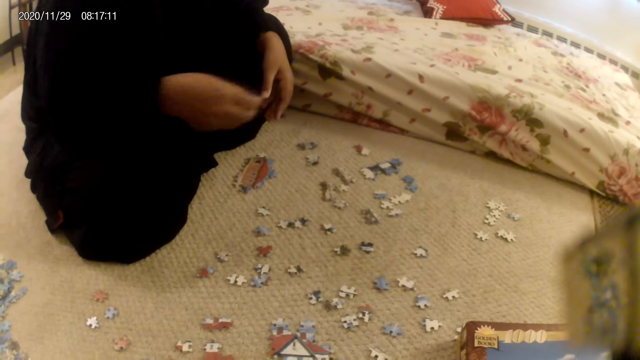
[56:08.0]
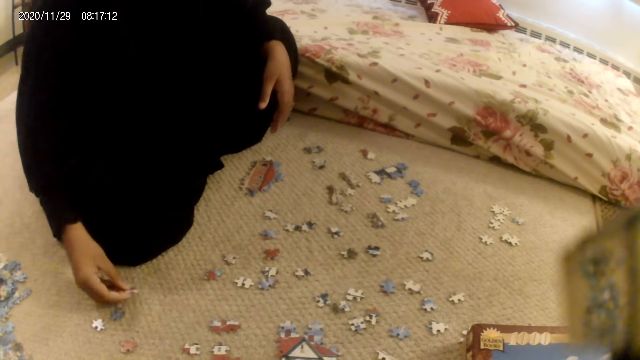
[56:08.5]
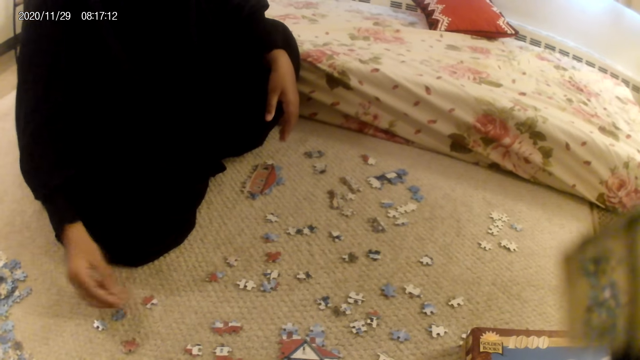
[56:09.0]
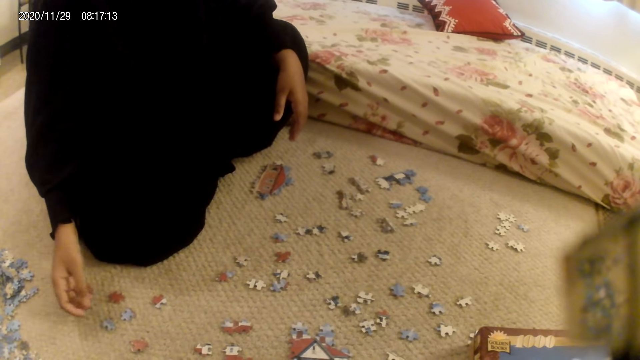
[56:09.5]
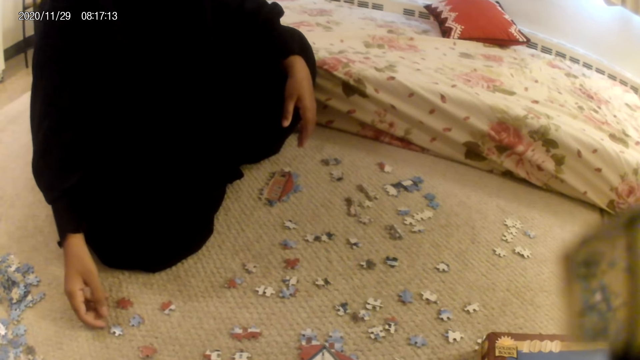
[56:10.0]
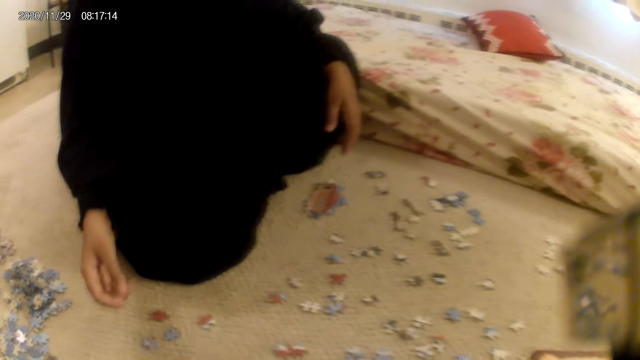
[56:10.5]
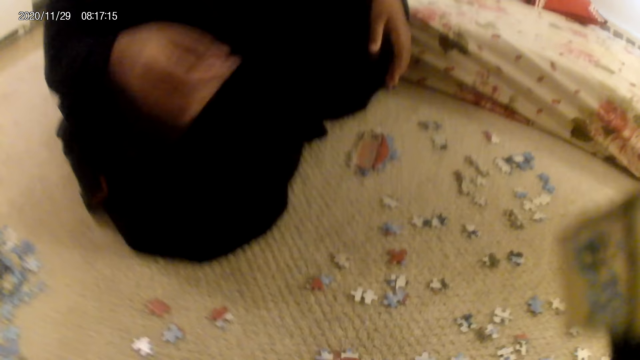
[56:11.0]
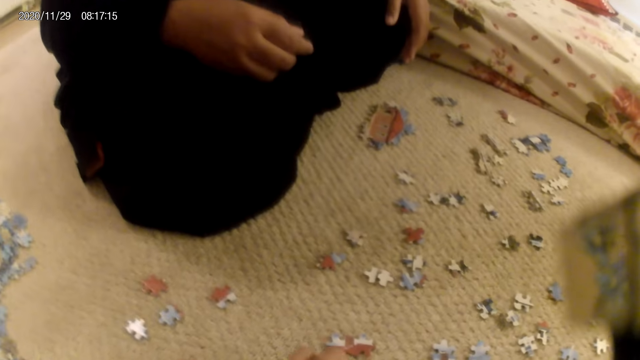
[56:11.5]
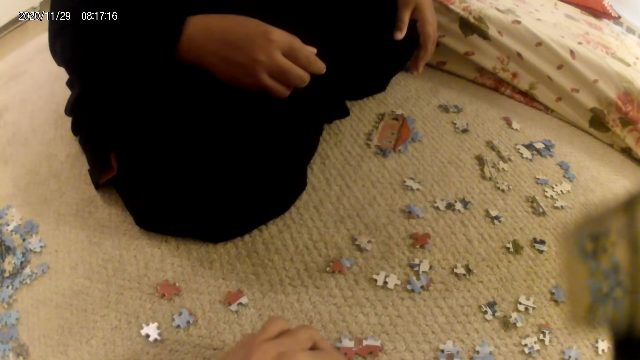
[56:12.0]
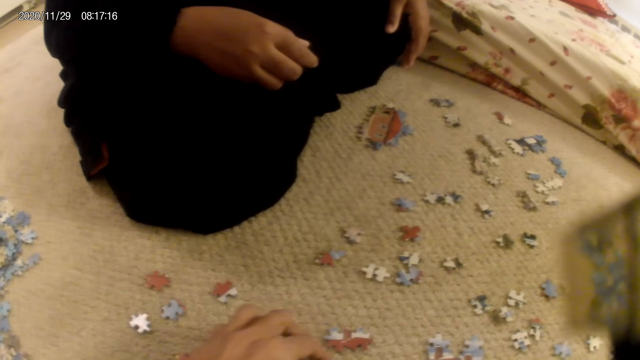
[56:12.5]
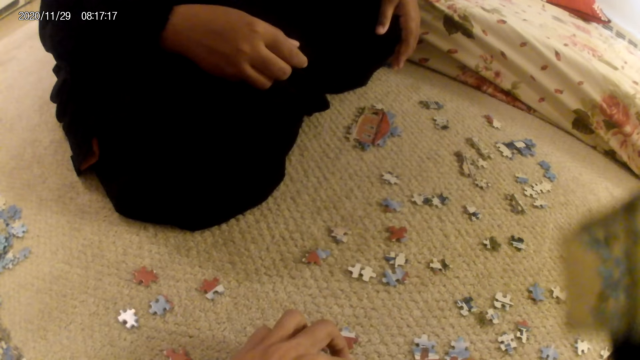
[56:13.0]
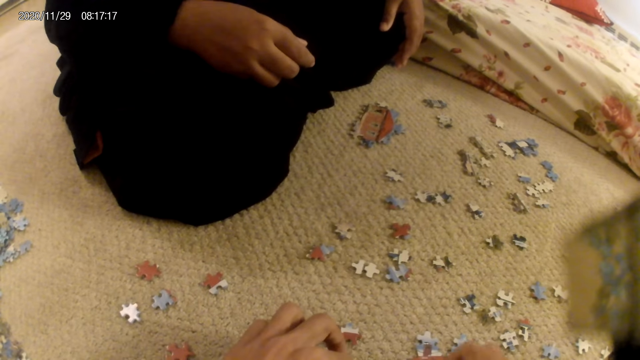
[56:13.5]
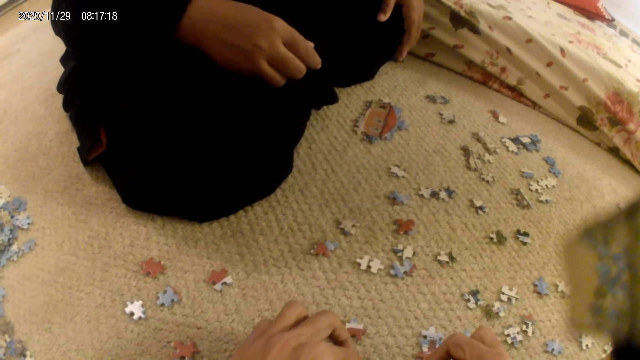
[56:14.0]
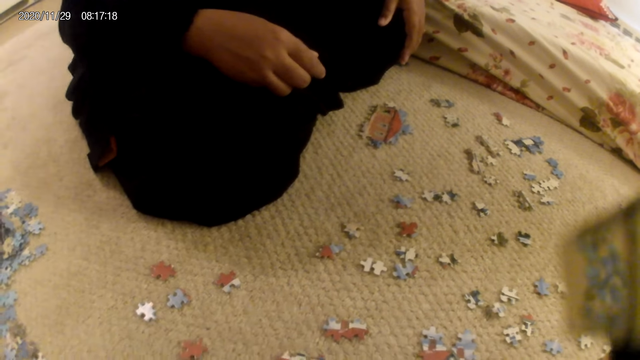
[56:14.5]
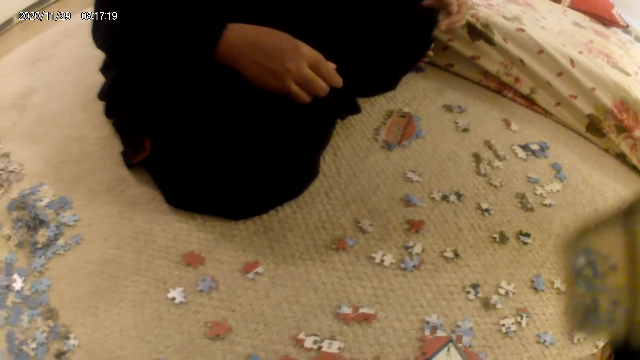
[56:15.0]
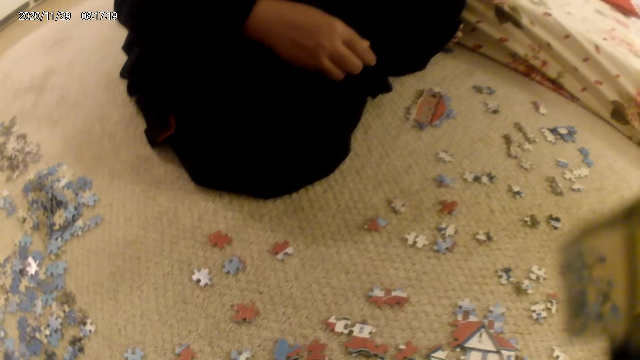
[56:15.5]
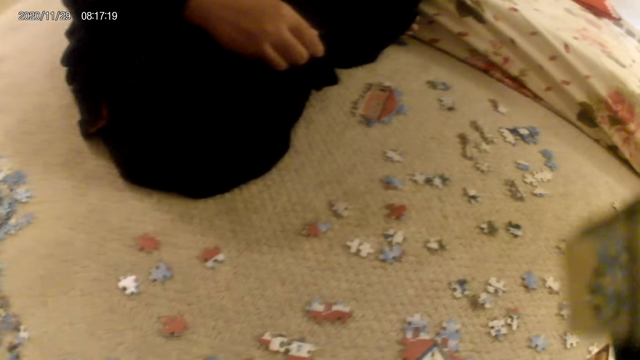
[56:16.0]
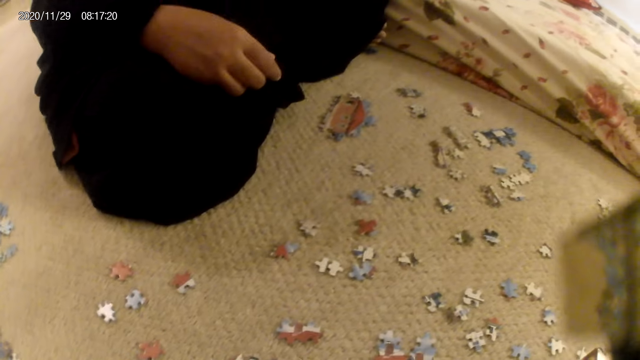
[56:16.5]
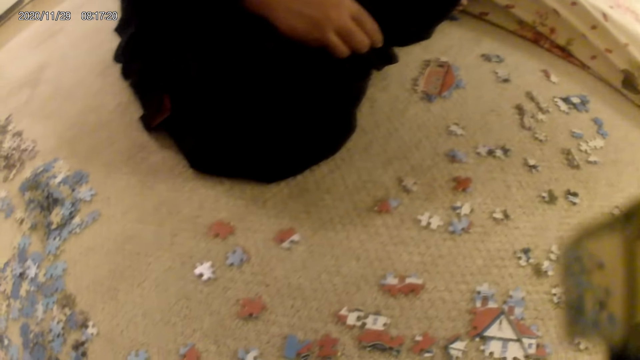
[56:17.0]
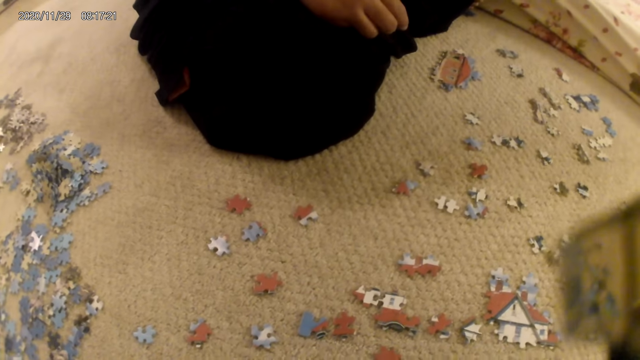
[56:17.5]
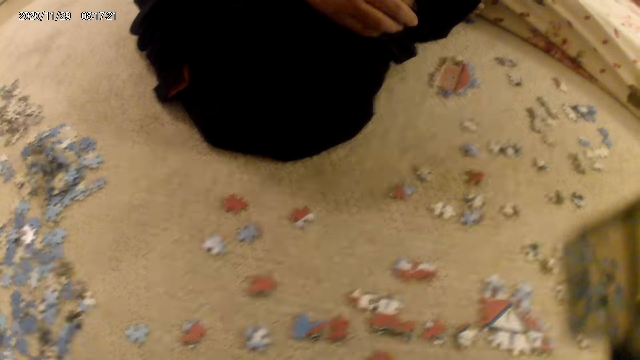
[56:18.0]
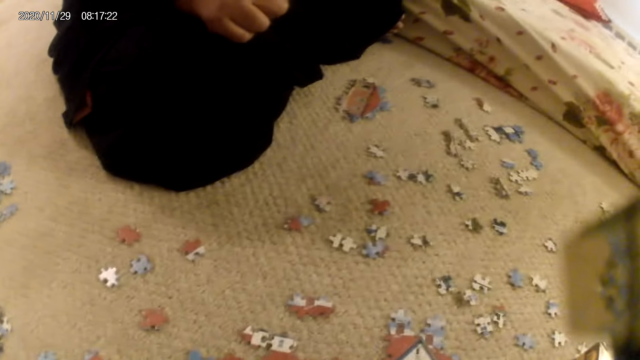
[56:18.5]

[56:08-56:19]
A lady places the puzzle piece on the floor and stares at the puzzle pieces on the floor. The camera wearer stares at the puzzle pieces on the floor.

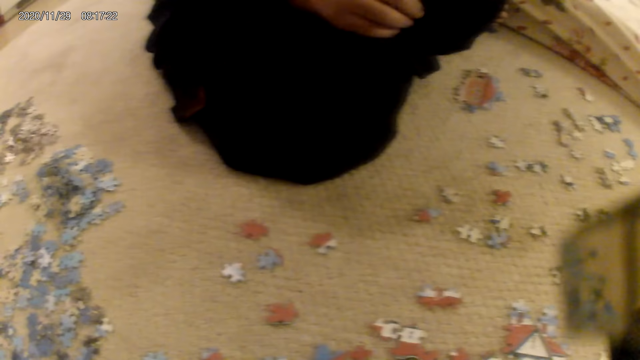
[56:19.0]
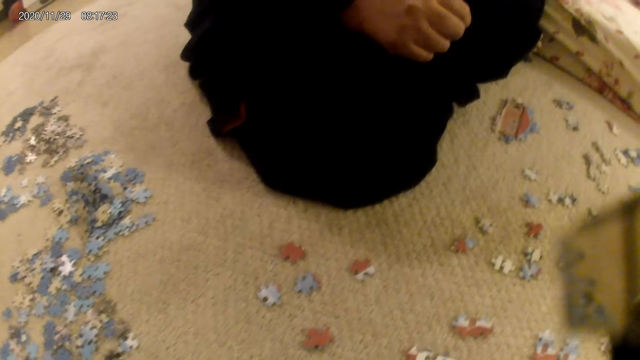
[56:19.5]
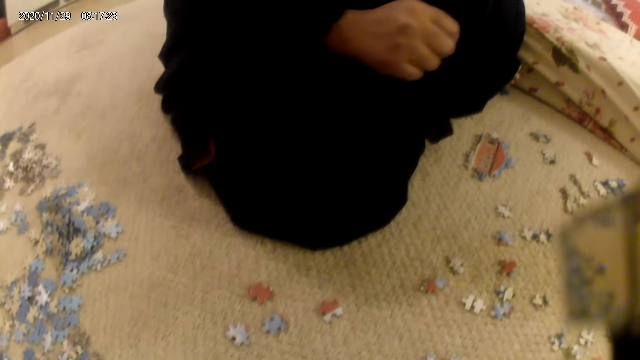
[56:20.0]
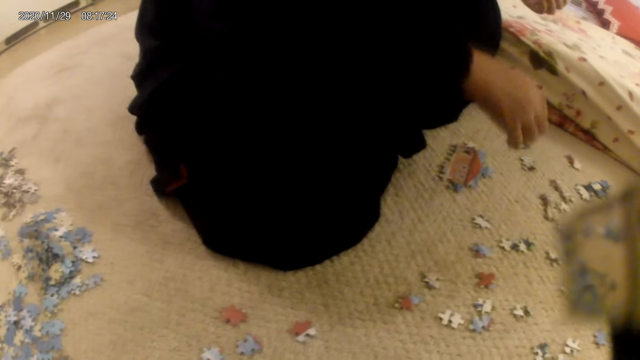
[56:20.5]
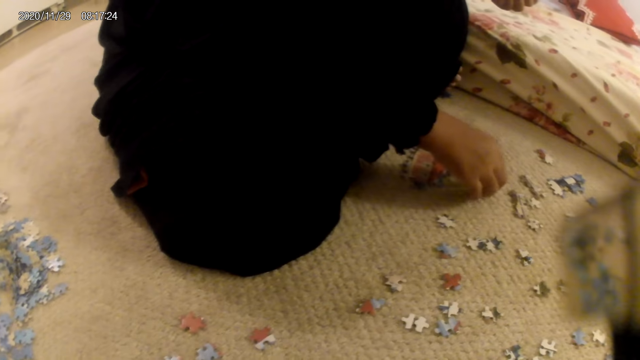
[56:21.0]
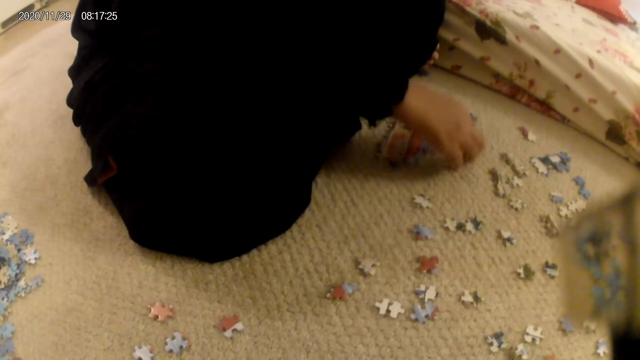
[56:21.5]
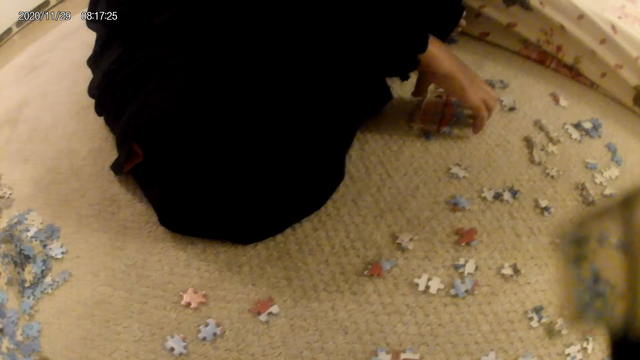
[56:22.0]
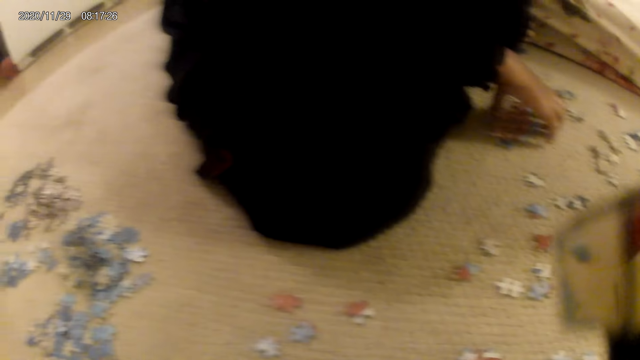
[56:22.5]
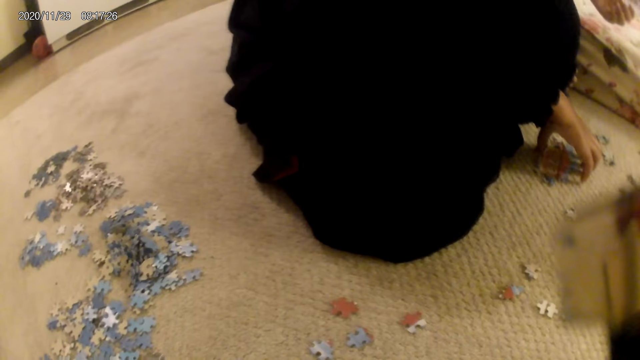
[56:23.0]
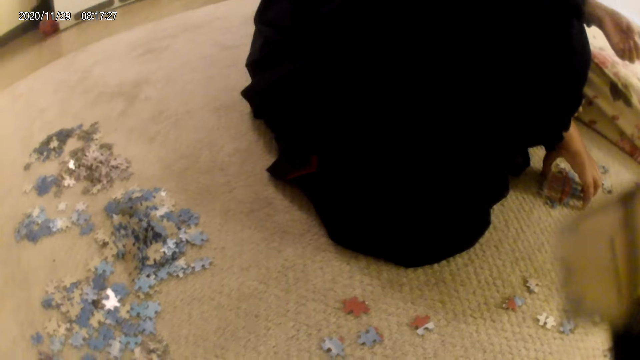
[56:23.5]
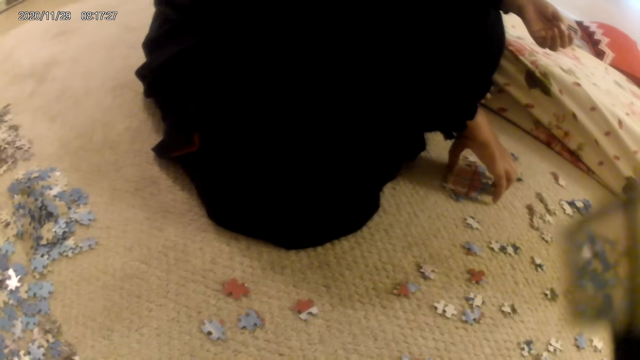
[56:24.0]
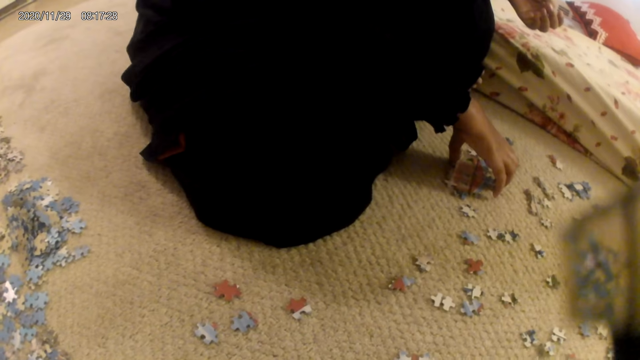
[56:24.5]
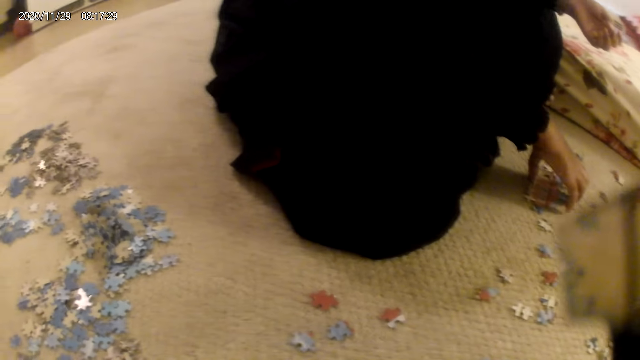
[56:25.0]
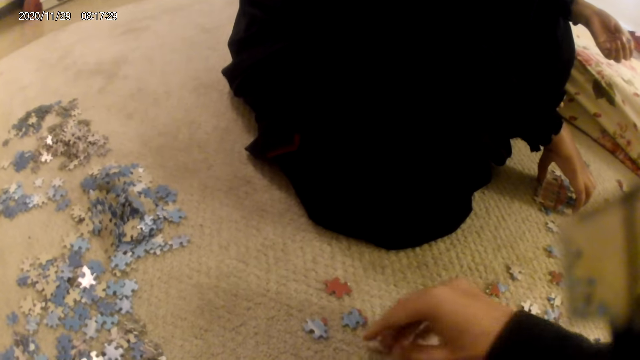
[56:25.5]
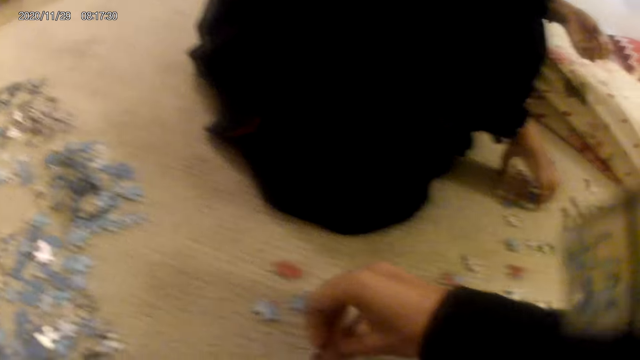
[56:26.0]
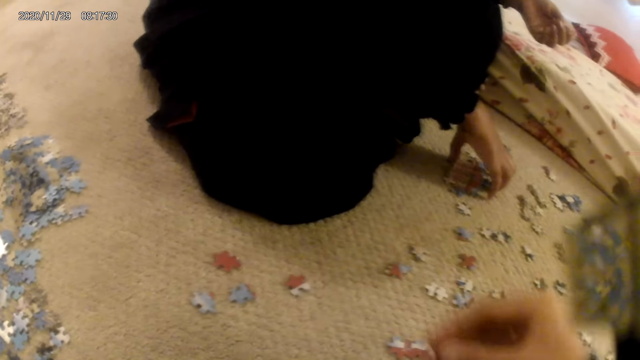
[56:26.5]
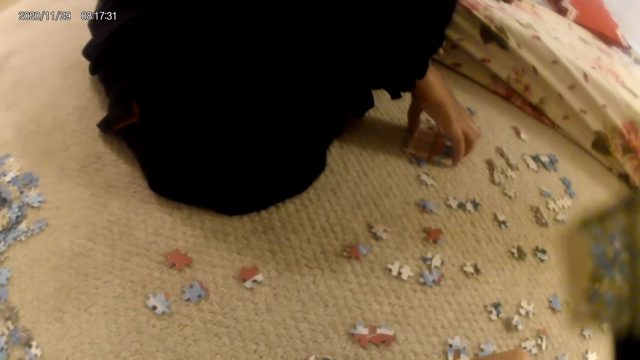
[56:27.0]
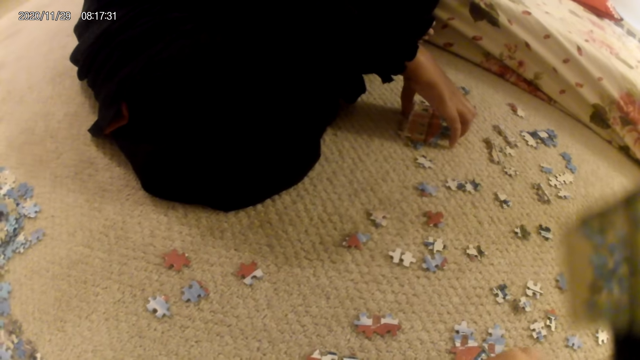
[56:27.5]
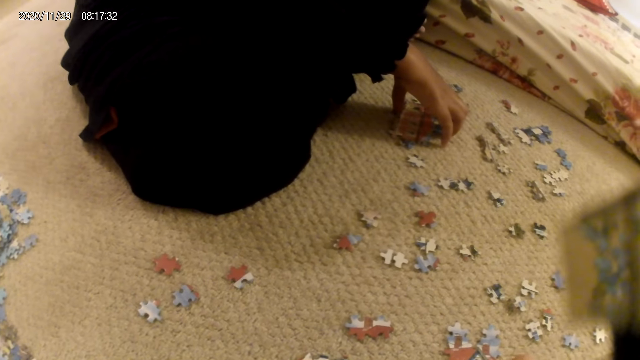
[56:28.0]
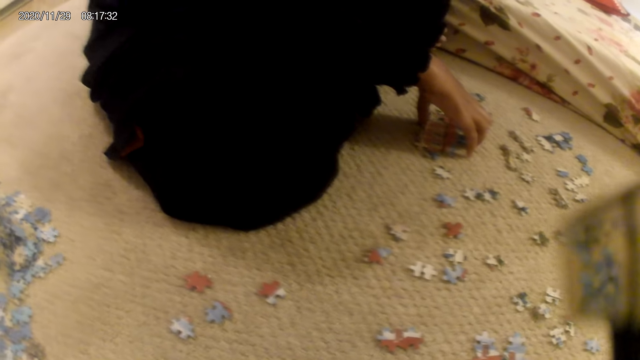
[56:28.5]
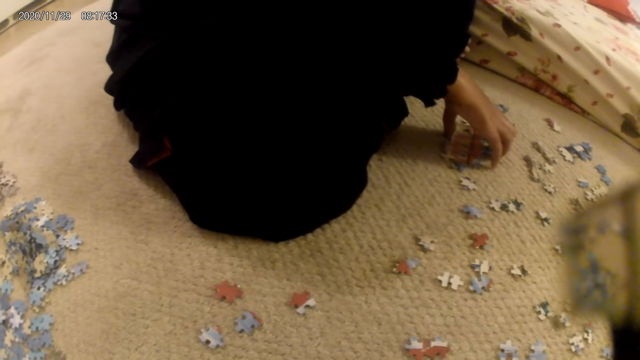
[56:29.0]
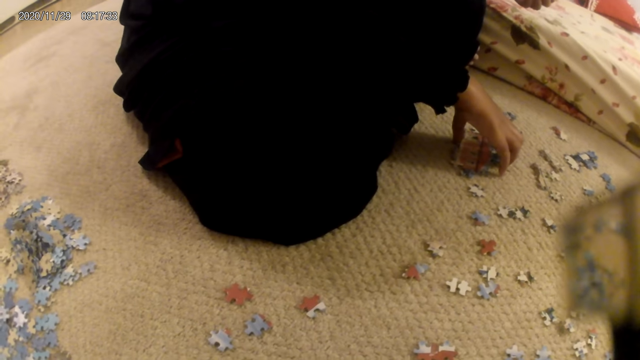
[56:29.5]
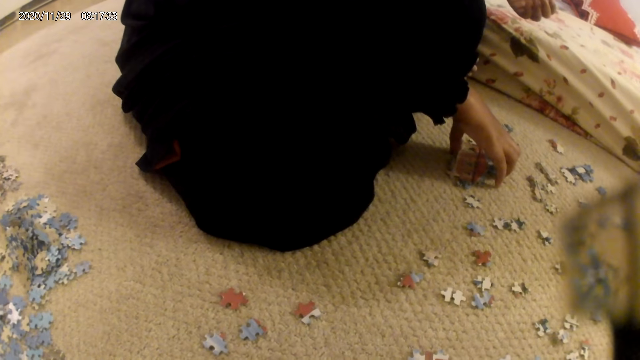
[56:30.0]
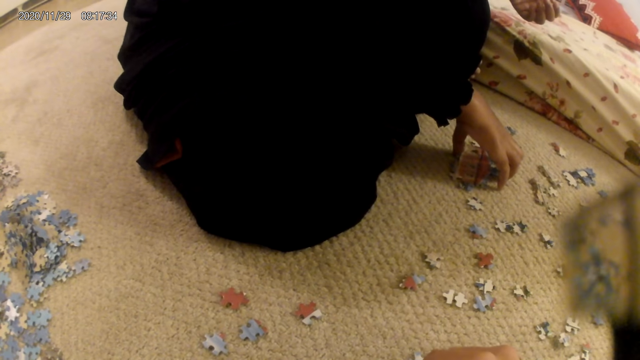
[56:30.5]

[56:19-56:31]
A lady touches the floor, holds a puzzle structure, moves the puzzle structure and holds the puzzle structure. The camera wearer picks up the puzzle structure.
